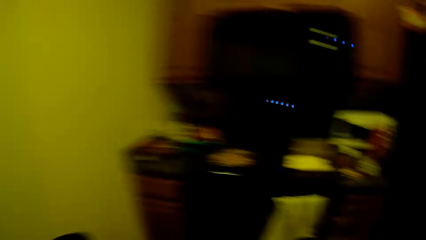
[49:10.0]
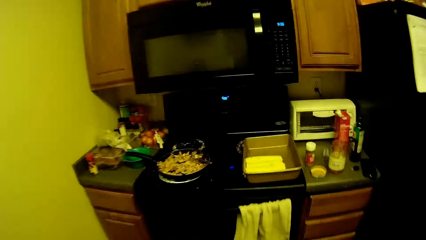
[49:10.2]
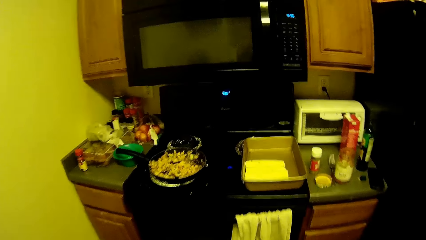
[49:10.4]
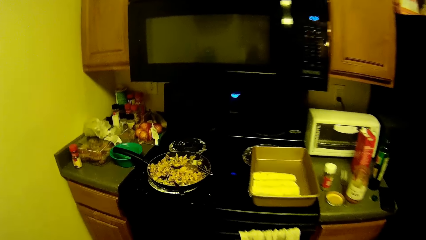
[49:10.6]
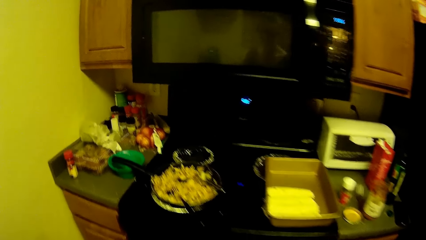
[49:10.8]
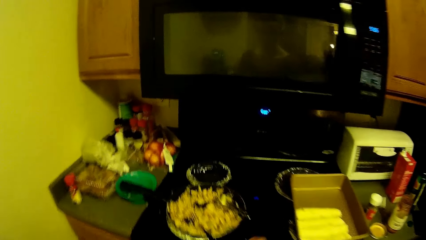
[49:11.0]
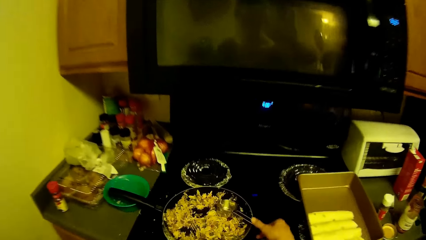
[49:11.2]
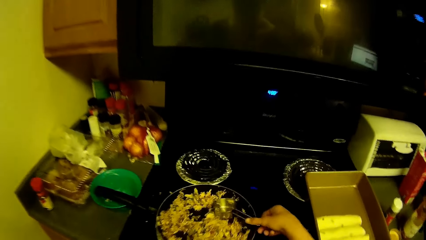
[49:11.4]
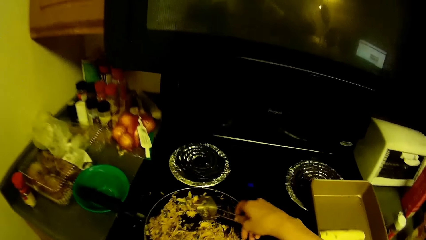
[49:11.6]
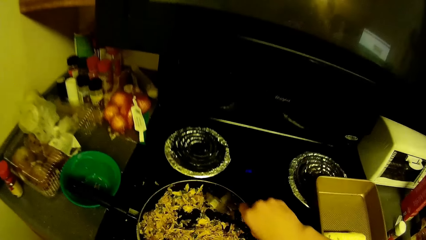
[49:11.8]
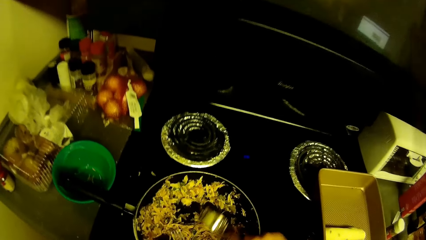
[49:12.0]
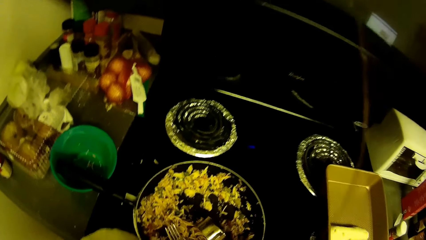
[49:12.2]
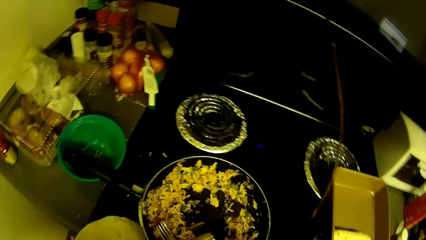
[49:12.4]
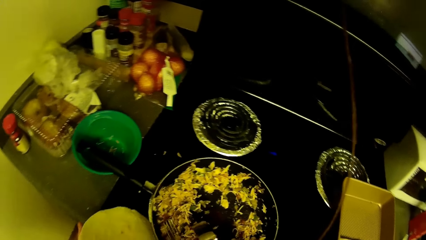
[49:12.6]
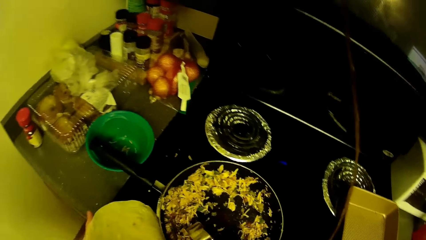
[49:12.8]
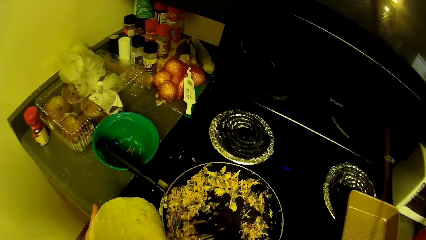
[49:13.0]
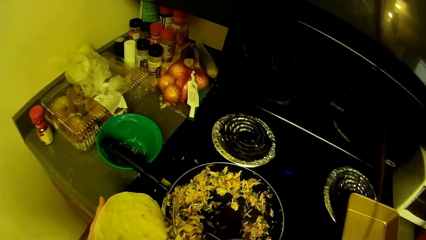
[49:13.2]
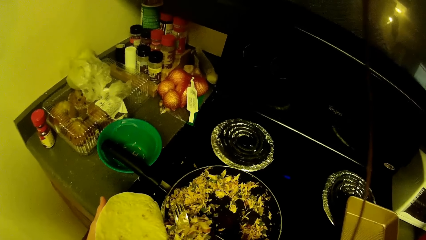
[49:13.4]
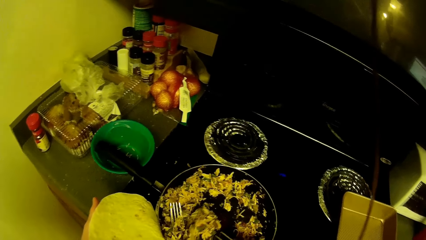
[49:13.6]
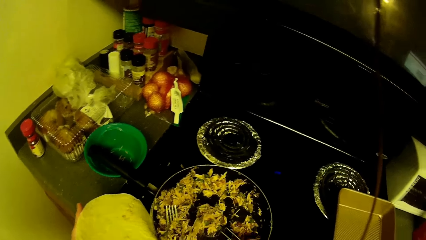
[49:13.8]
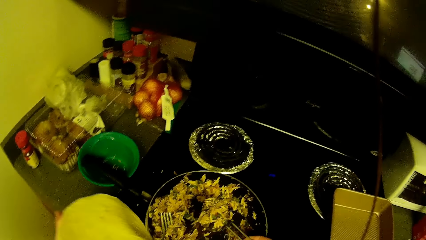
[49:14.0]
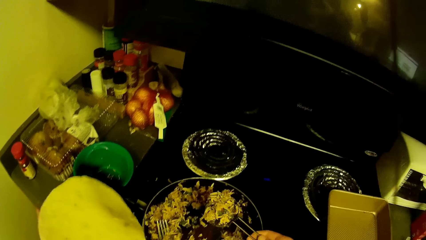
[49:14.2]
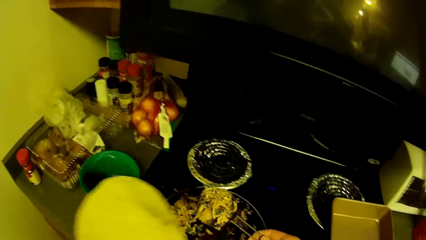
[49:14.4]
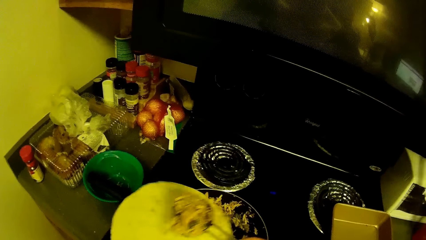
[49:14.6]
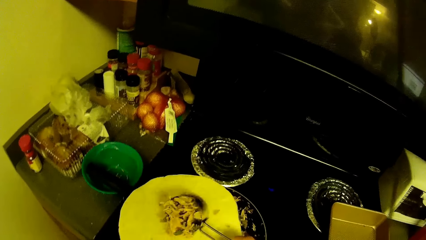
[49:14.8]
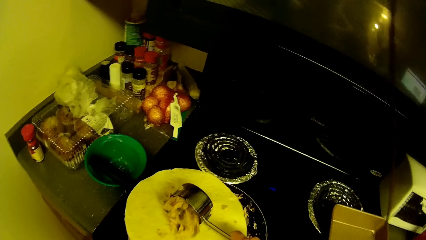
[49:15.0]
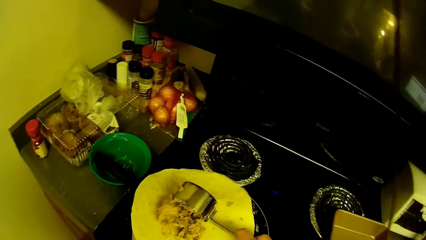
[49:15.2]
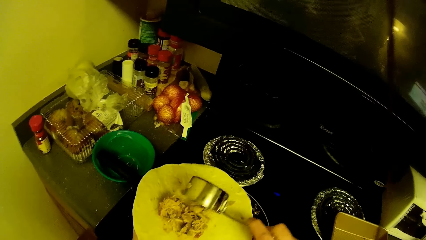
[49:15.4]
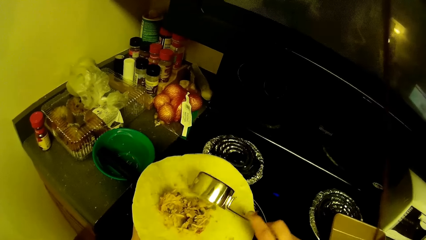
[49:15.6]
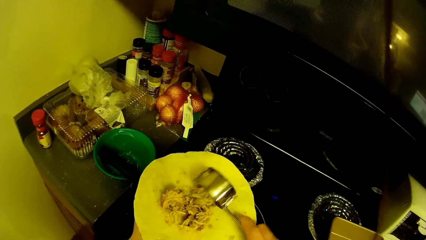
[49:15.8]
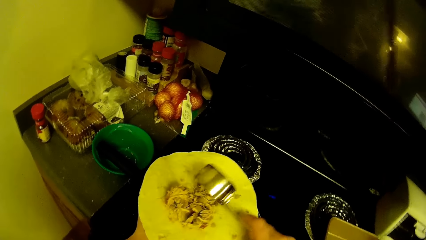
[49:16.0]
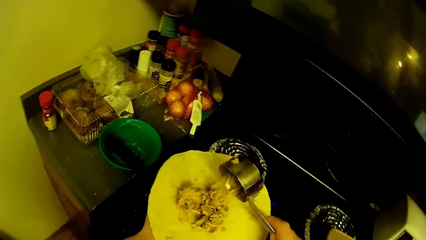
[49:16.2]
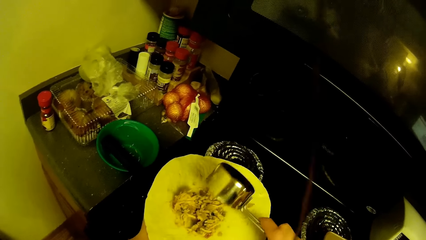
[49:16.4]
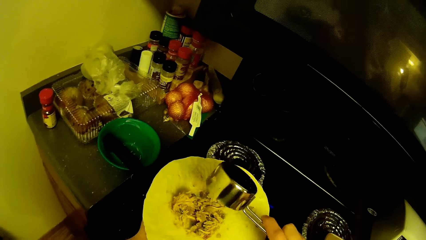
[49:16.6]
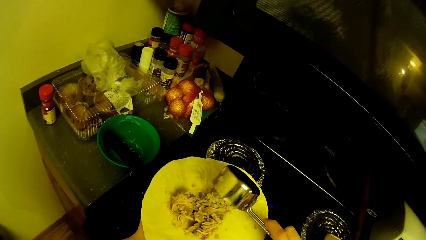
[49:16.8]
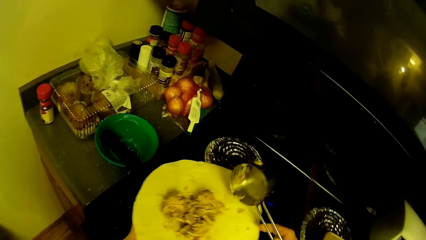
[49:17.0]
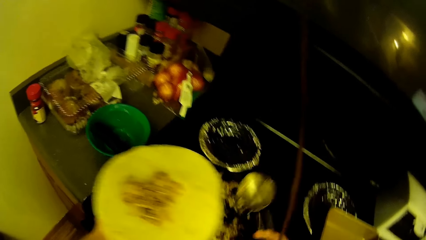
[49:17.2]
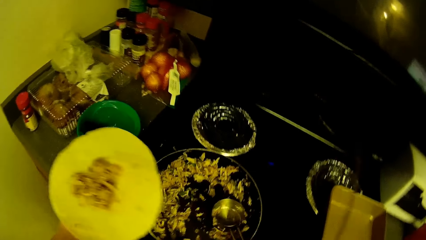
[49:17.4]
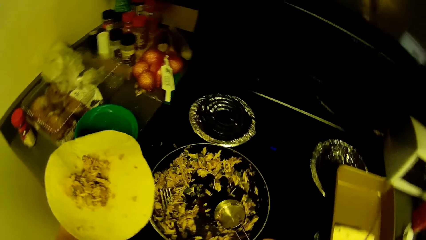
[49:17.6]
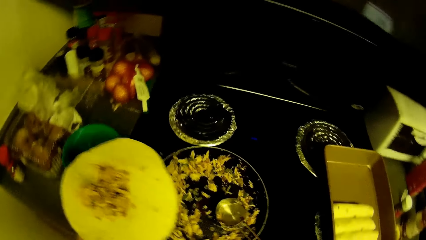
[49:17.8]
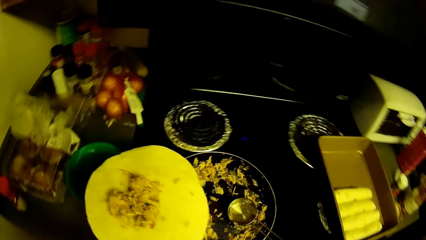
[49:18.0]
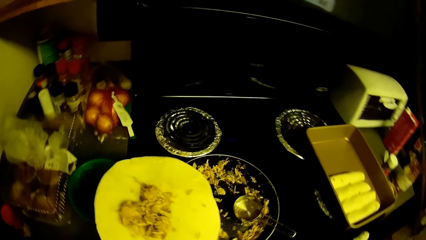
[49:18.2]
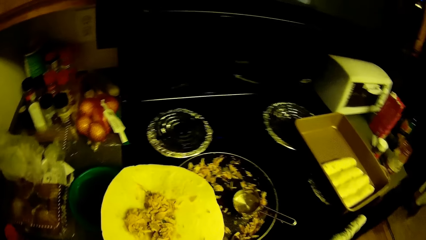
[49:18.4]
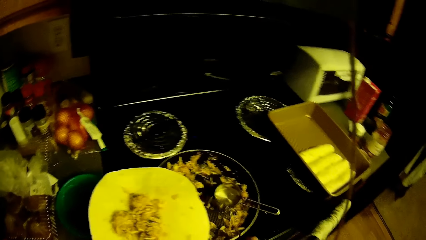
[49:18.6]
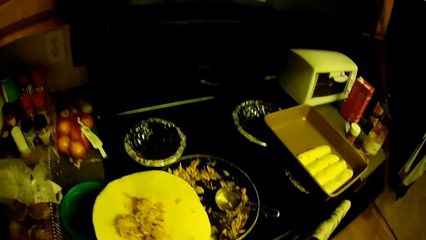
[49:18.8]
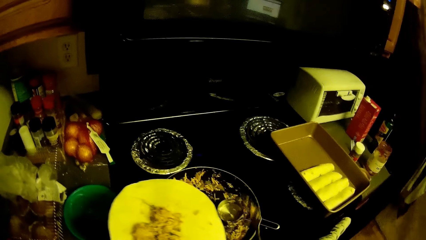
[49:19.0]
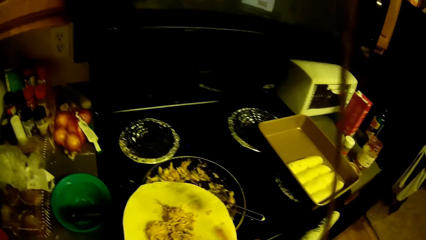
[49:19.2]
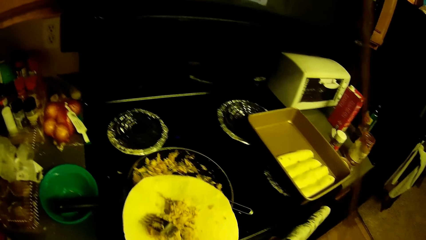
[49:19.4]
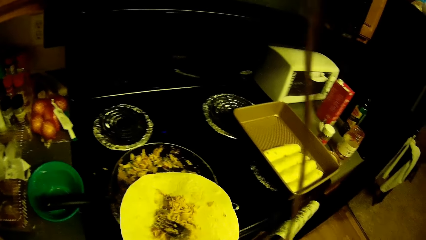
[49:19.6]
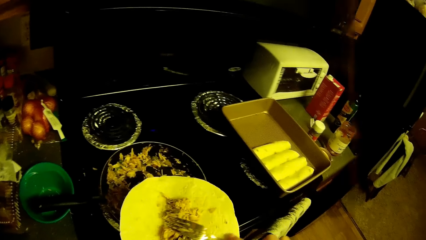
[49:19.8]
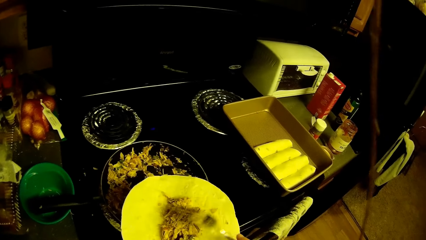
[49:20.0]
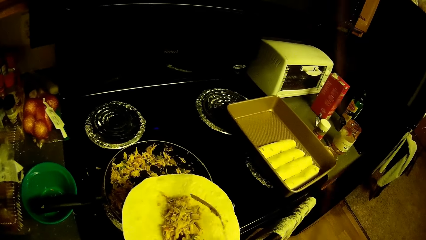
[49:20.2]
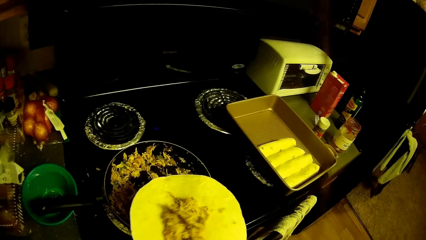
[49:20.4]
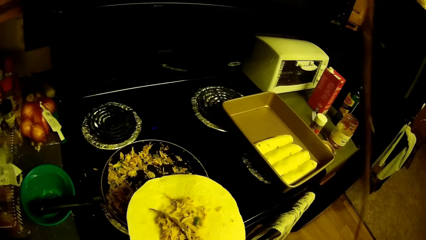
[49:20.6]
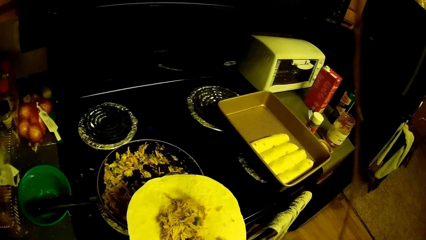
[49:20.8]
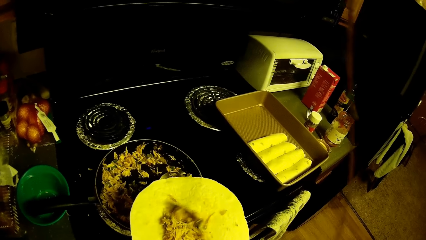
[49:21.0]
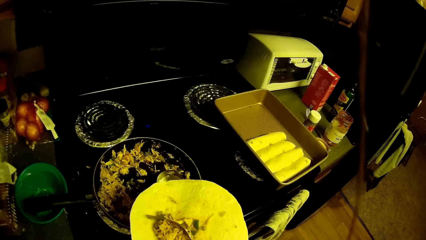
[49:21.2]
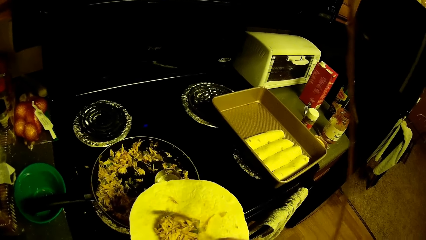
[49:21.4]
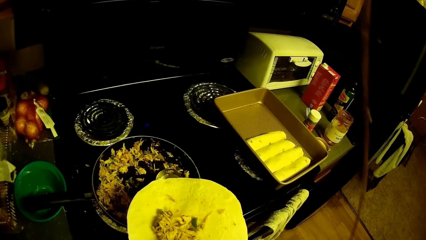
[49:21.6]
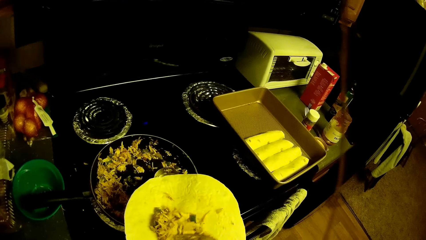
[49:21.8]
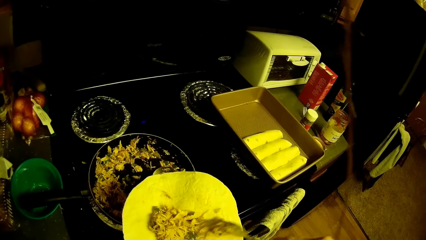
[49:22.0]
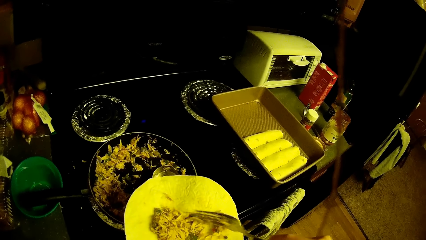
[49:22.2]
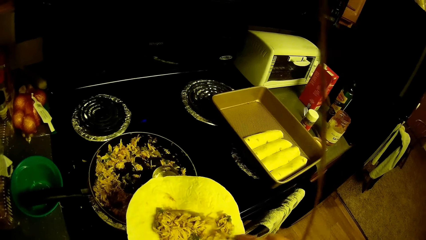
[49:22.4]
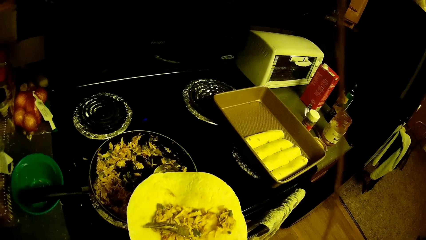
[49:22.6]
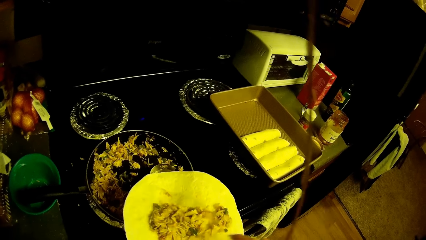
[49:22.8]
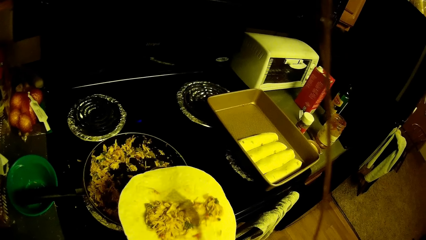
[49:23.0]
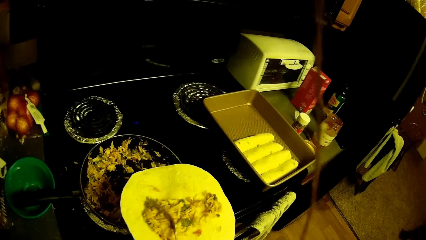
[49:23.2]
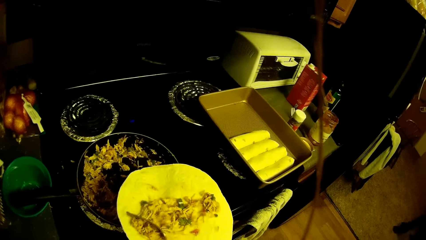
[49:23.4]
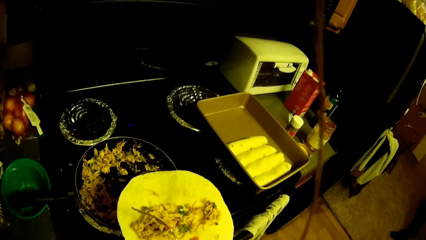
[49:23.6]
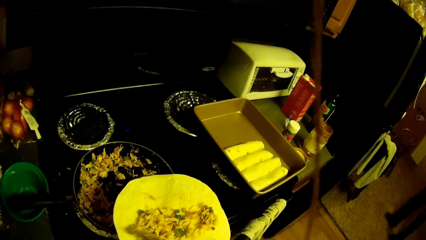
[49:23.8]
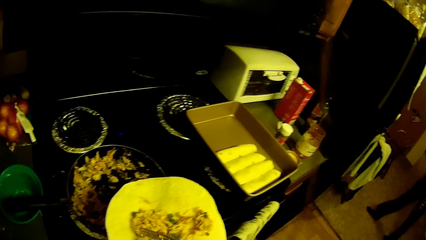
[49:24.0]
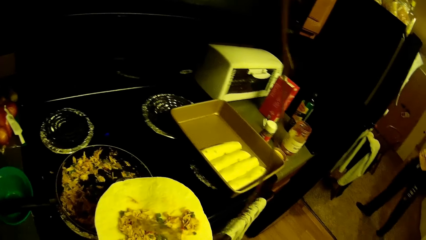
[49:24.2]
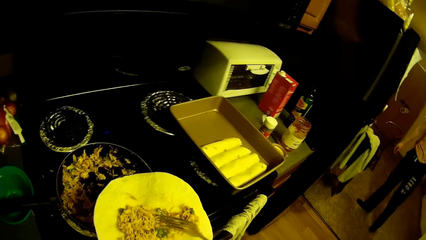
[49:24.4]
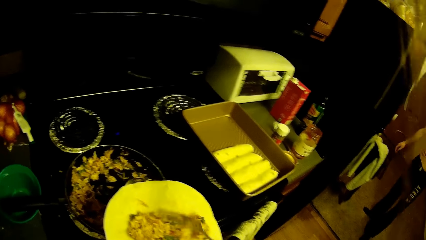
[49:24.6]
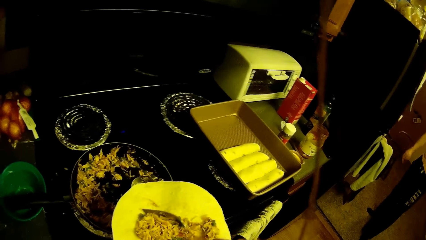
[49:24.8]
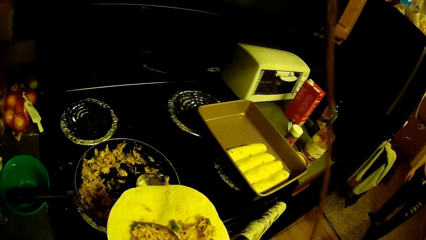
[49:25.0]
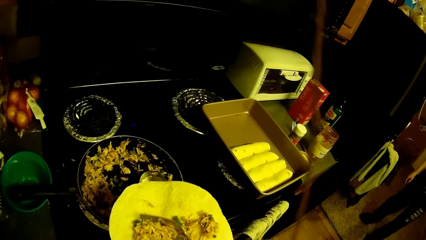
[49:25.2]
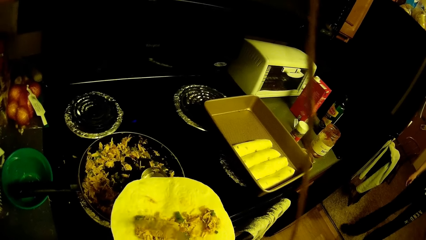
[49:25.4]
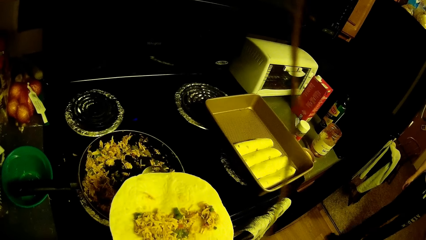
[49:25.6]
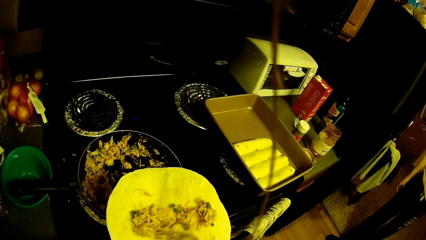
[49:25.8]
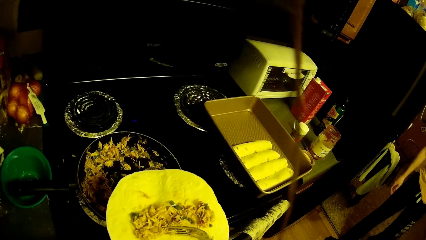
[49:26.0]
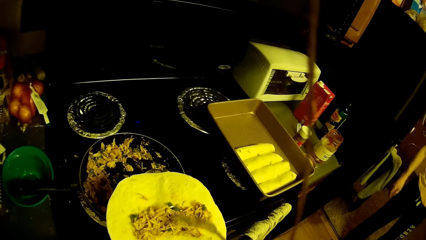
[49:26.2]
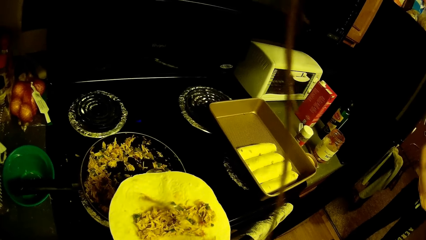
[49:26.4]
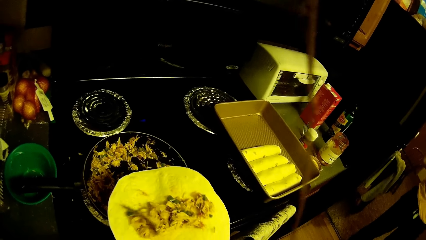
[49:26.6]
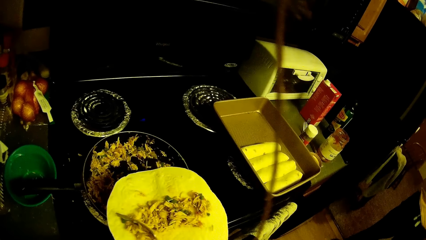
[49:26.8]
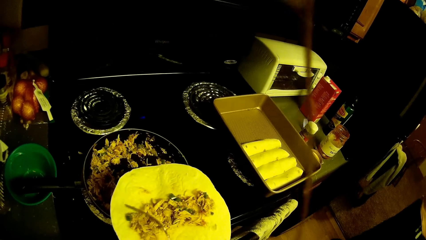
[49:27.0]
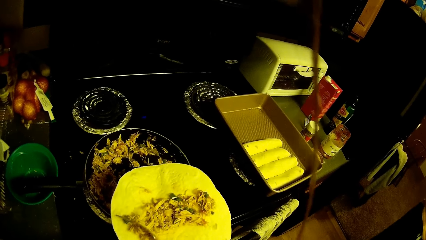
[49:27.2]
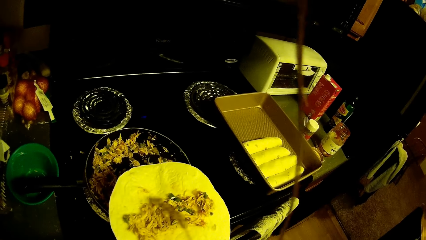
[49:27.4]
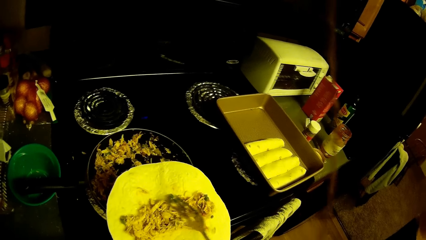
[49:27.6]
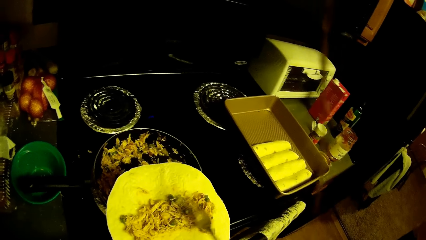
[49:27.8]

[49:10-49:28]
The camera wearer walks around the kitchen. They scoop shredded chicken with green peas in the pan with the measuring cup. They put the shredded chicken with green peas on the flatbread. They pick the fork from the pan and put down the spoon. They spread the shredded chicken with green peas on the flatbread with the fork. They walk around the kitchen.
